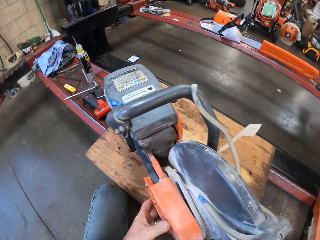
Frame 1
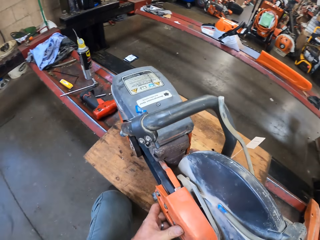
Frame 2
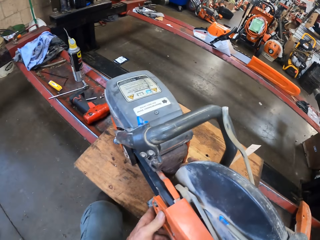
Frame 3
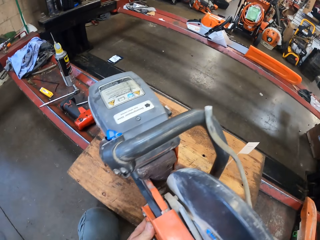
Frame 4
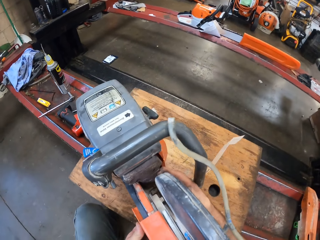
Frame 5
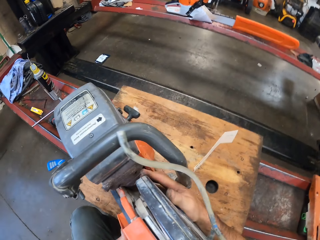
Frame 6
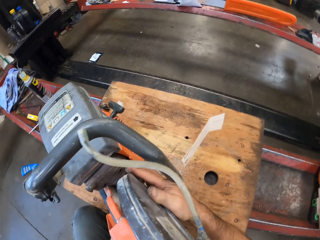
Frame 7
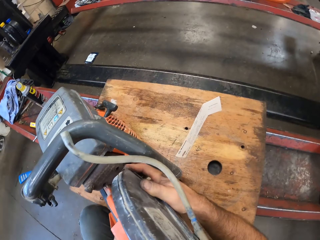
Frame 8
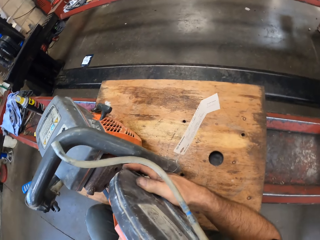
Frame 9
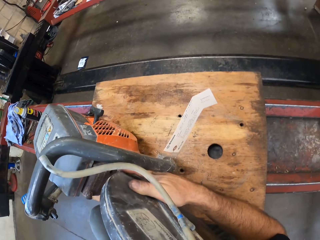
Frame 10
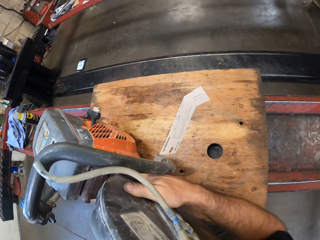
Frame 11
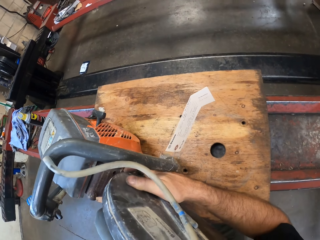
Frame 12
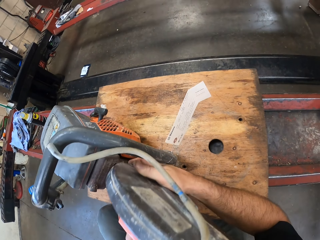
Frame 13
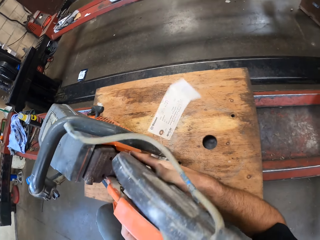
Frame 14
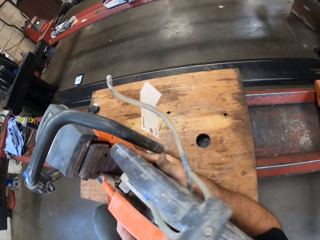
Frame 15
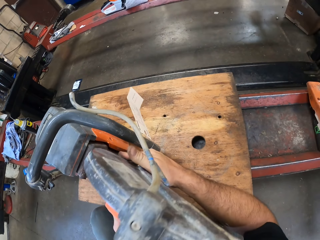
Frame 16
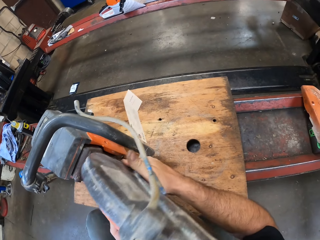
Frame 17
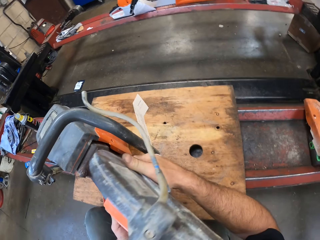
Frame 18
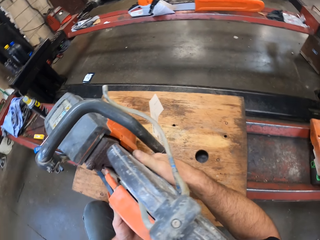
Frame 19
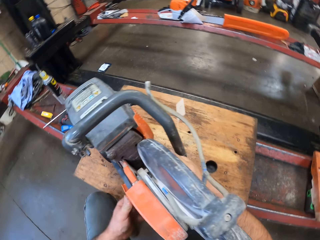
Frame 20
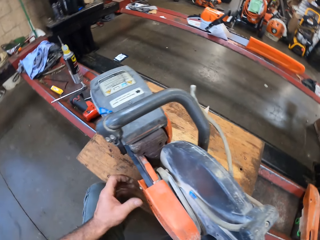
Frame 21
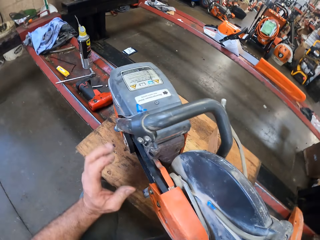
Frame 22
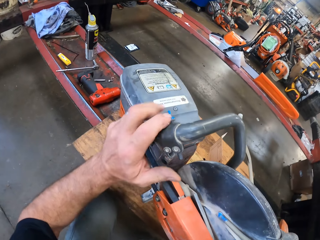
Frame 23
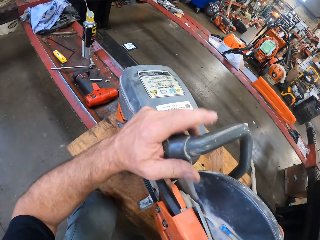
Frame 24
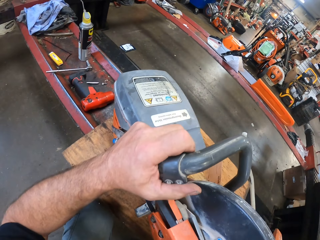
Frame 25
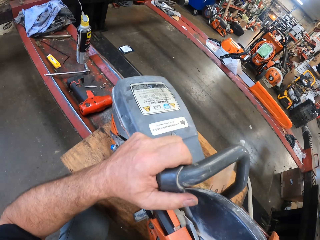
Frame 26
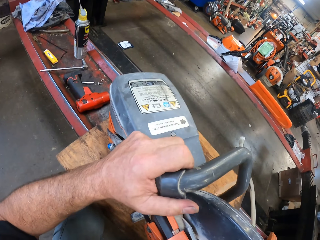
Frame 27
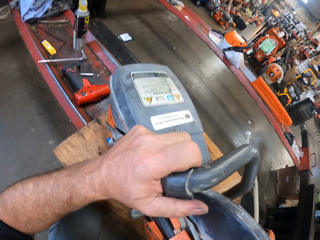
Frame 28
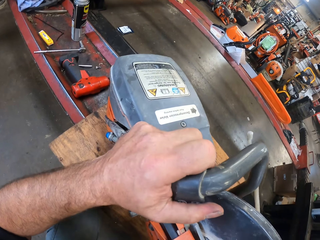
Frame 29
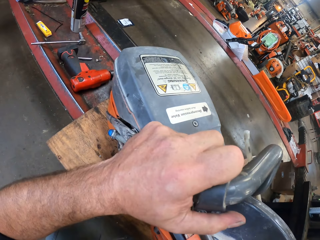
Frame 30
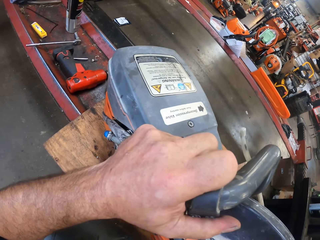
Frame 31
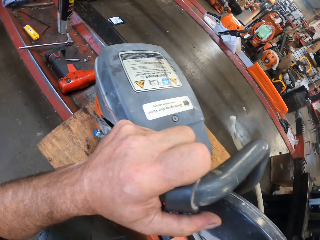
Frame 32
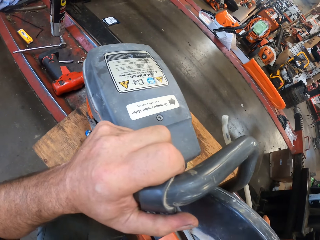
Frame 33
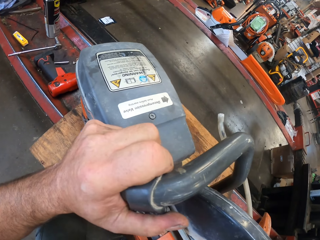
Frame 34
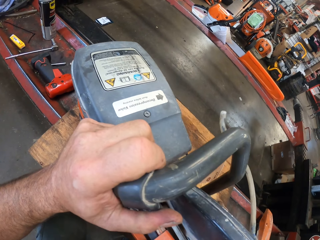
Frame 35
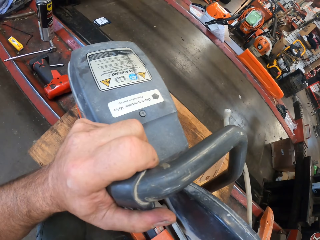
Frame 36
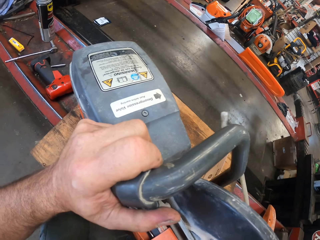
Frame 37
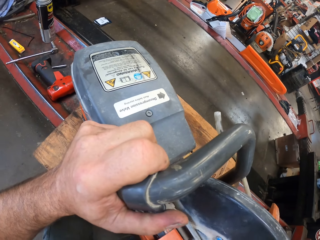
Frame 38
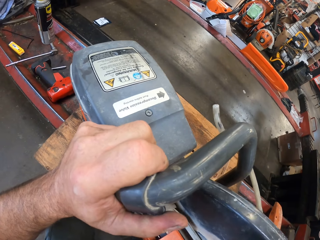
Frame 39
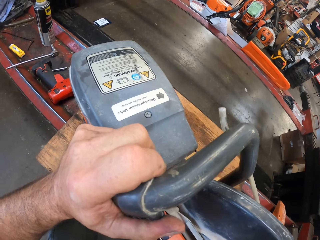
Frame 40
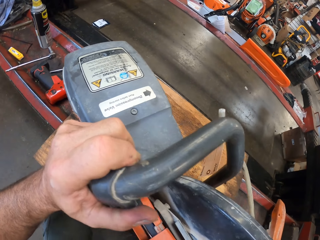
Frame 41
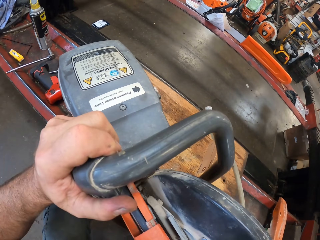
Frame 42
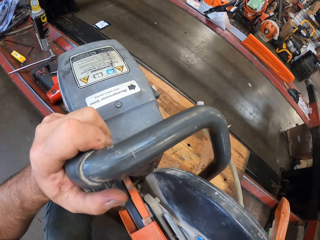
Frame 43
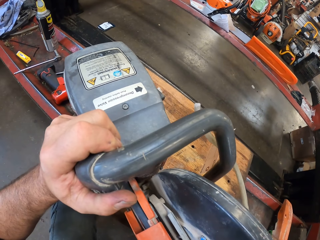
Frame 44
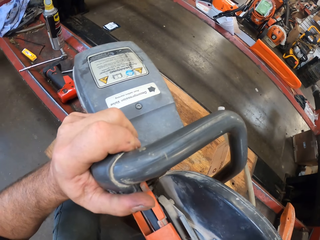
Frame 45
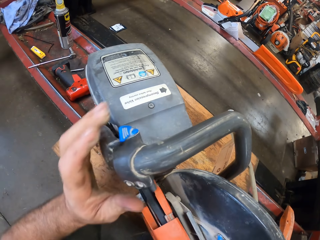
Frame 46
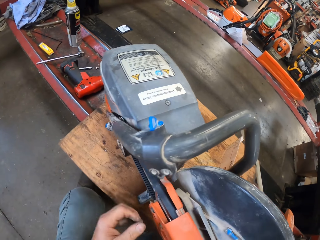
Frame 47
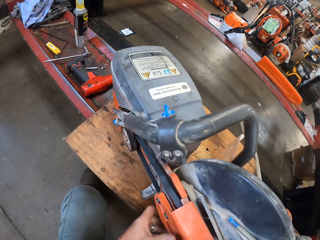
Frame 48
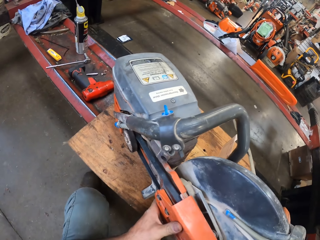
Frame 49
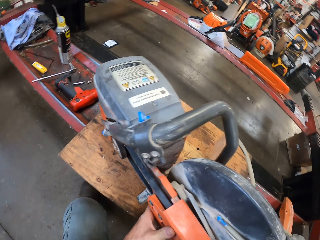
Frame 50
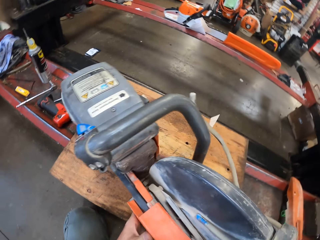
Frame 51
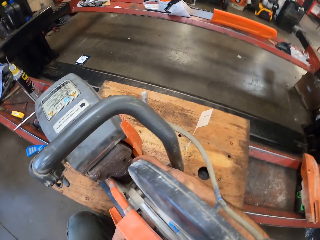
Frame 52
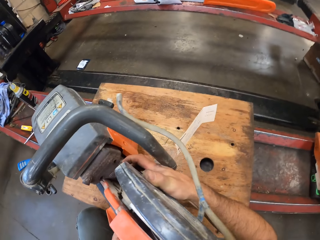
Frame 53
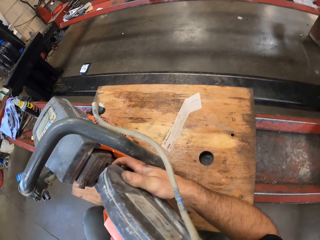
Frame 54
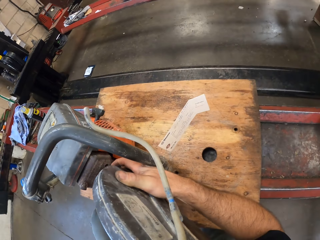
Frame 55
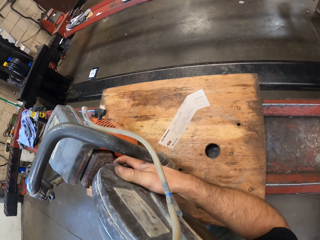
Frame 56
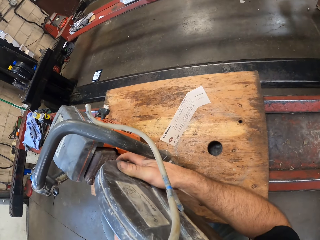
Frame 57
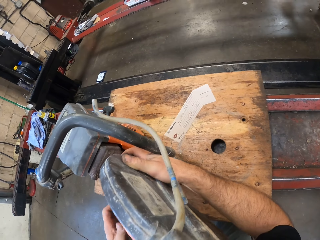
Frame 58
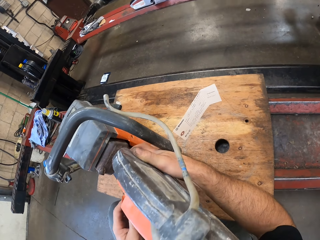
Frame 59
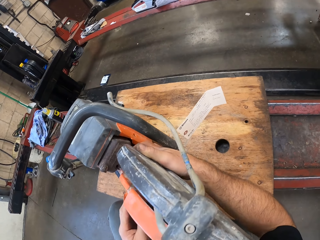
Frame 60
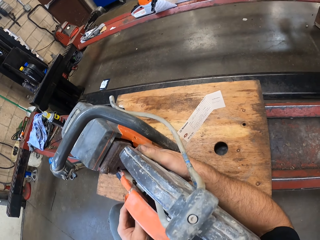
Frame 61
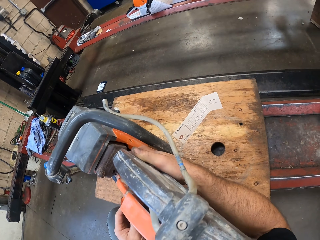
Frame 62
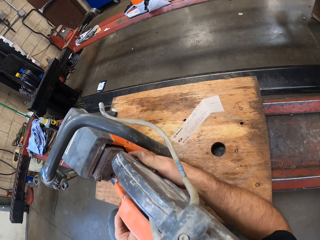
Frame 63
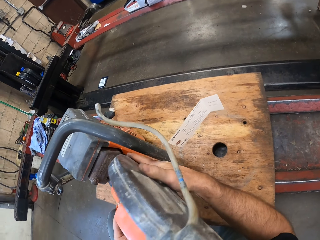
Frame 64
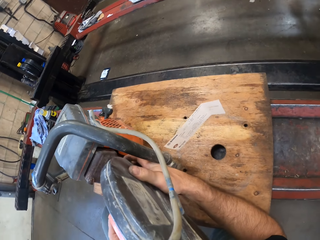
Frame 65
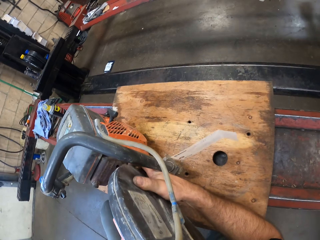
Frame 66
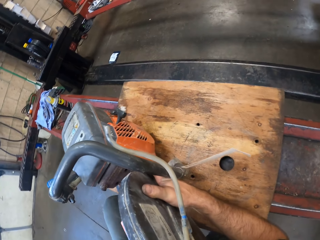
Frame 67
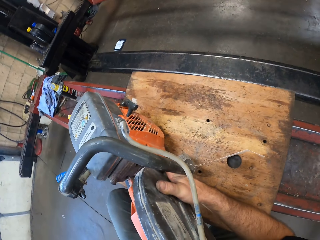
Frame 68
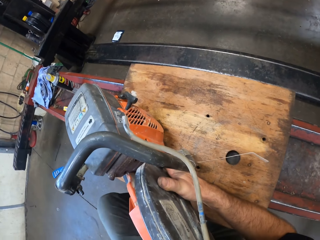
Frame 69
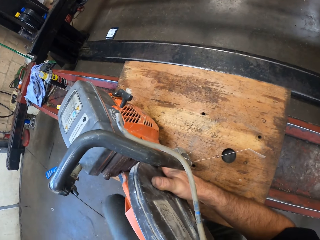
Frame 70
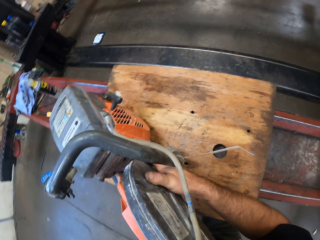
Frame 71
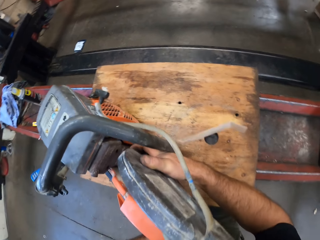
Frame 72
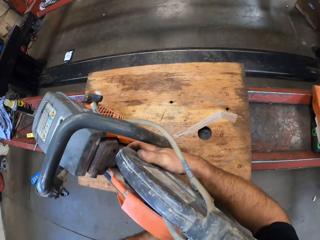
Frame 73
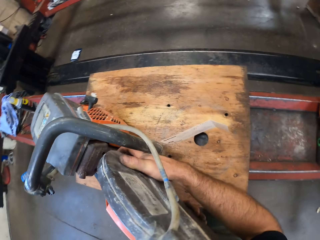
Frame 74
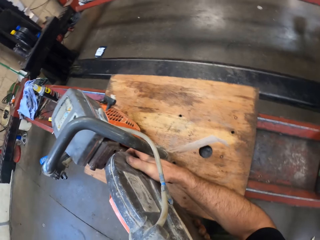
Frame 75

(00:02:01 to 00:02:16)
The camera wearer puts the blade in position.

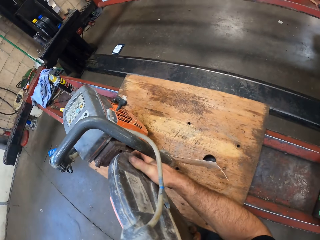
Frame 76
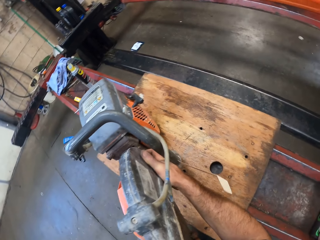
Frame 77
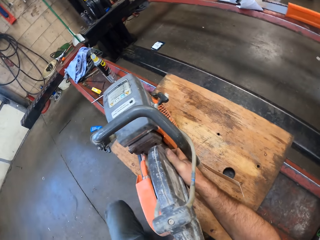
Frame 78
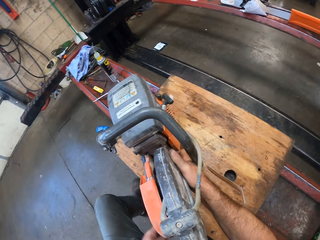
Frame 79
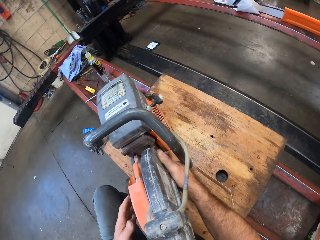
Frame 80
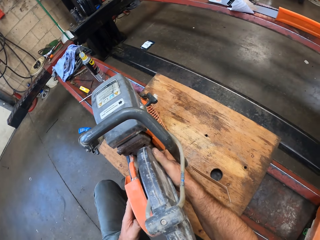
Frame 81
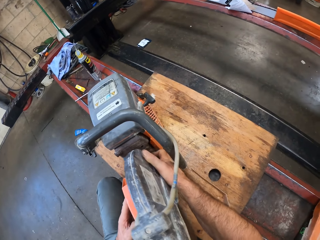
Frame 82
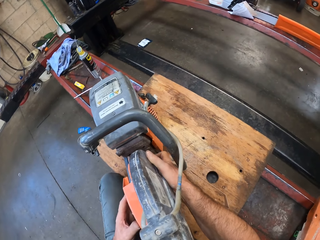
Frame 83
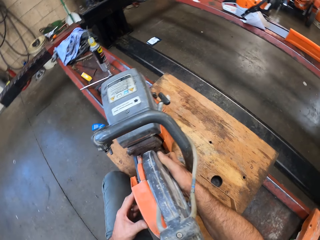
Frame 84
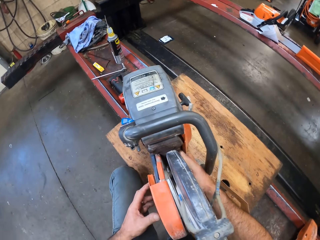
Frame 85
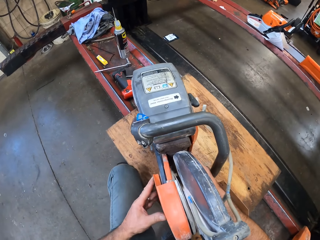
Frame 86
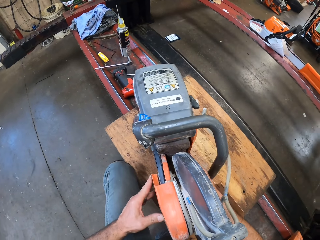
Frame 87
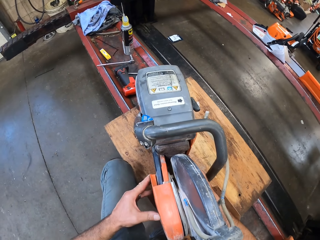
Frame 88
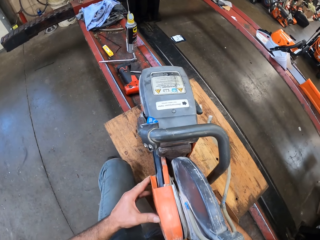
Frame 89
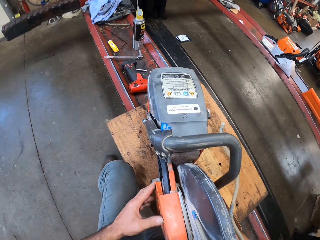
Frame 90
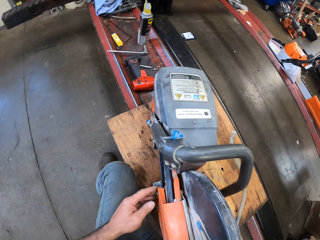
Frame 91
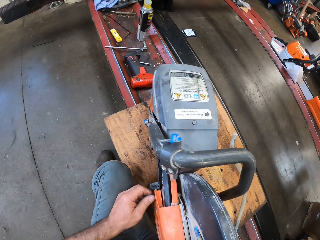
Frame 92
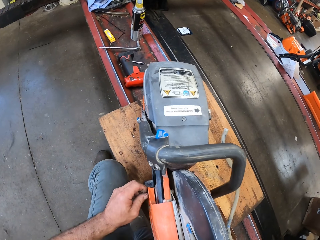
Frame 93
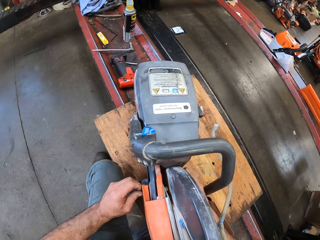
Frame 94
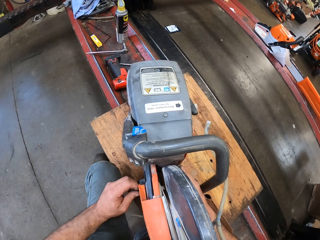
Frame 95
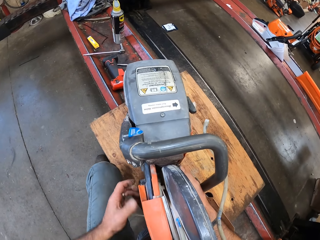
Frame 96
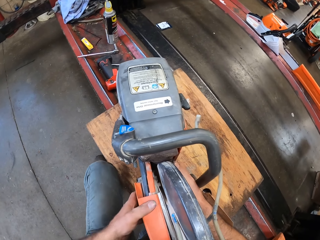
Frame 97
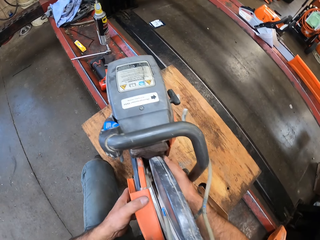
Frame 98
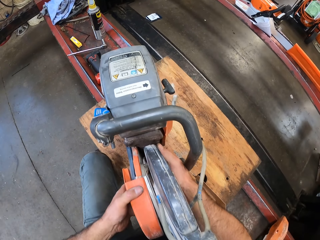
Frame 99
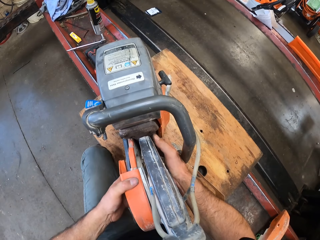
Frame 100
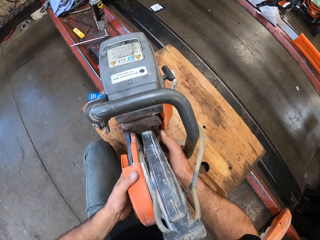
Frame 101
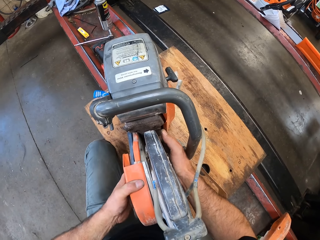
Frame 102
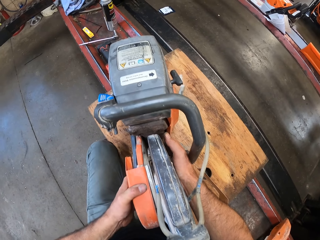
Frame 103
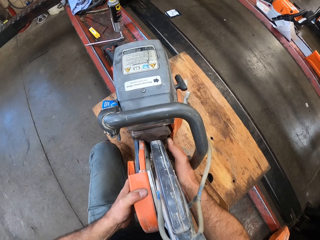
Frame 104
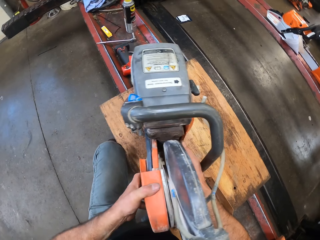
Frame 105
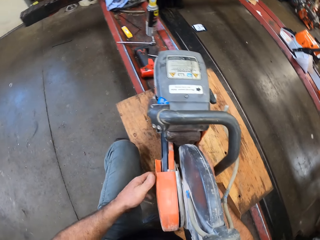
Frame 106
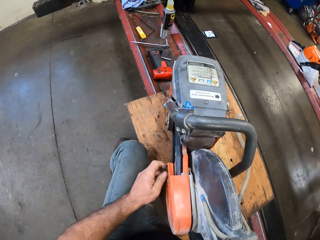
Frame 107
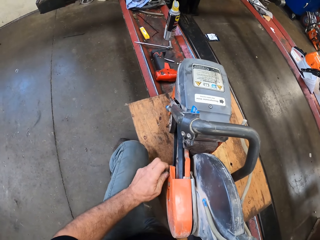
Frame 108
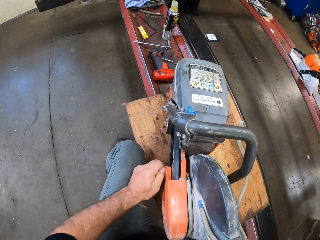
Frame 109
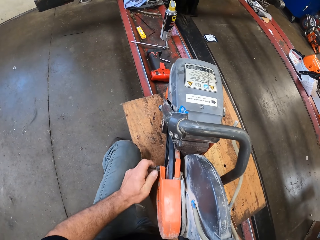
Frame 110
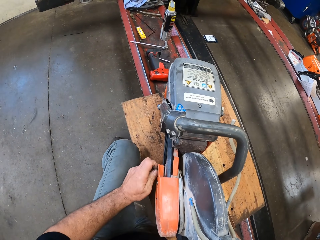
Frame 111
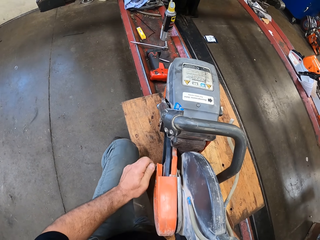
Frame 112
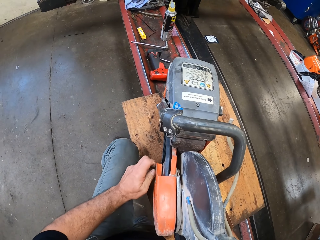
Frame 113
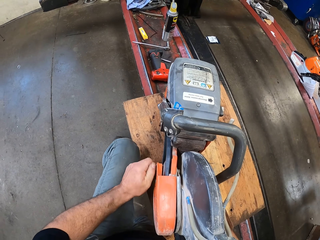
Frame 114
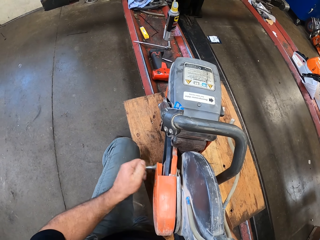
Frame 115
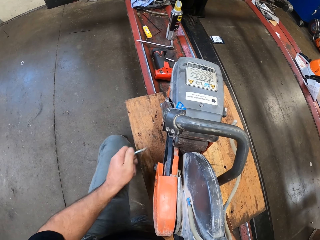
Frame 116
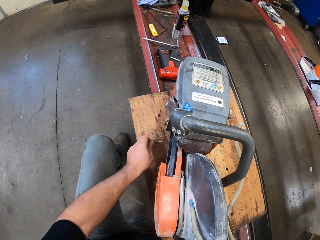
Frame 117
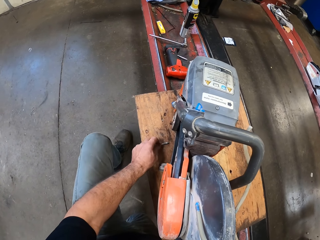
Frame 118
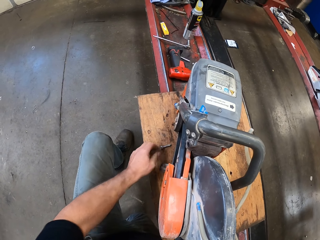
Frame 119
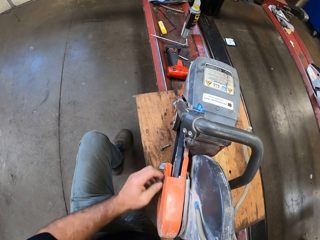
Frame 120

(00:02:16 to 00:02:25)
The camera wearer removes a bolt from the chainsaw with his left hand. He drops the bolt onto the wood on the lift.
